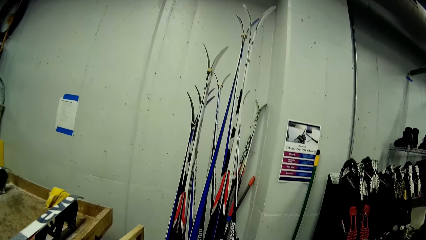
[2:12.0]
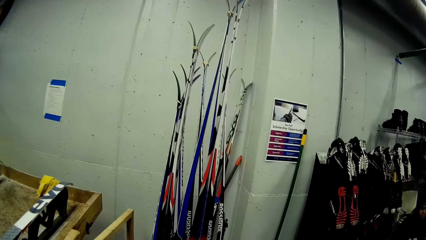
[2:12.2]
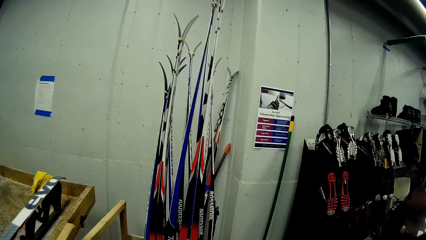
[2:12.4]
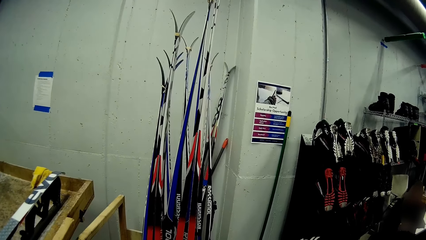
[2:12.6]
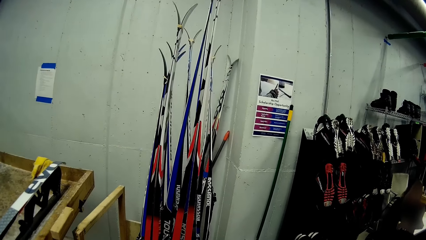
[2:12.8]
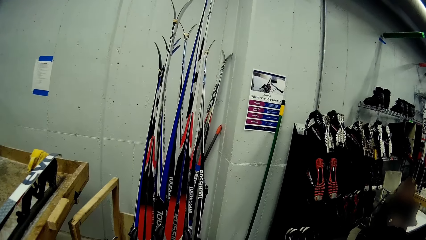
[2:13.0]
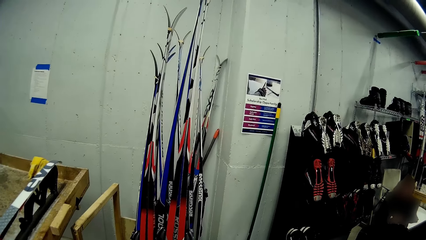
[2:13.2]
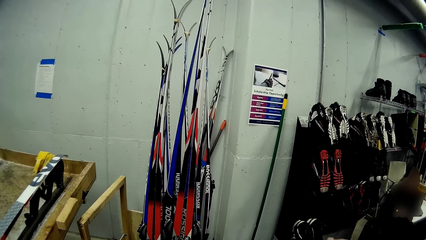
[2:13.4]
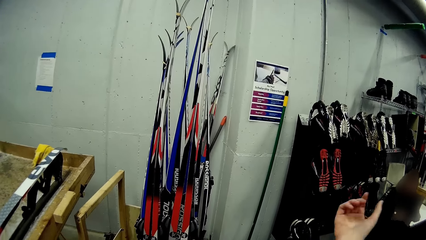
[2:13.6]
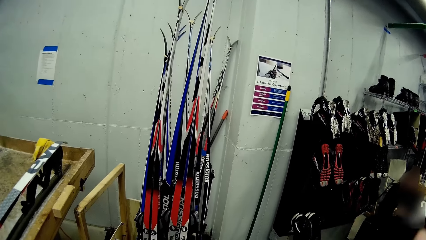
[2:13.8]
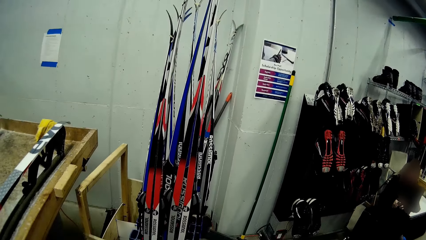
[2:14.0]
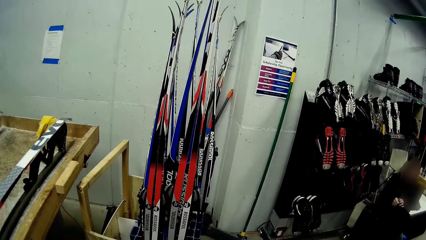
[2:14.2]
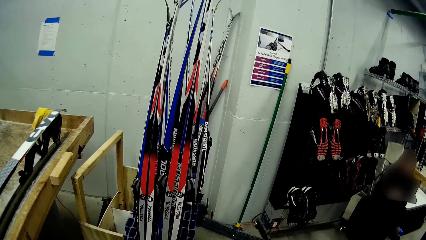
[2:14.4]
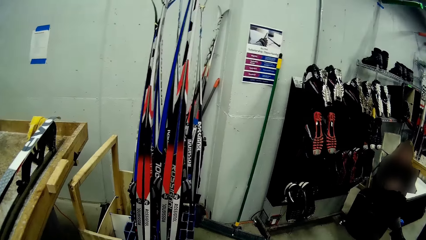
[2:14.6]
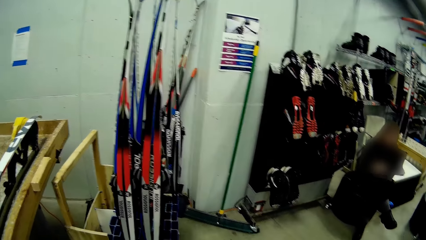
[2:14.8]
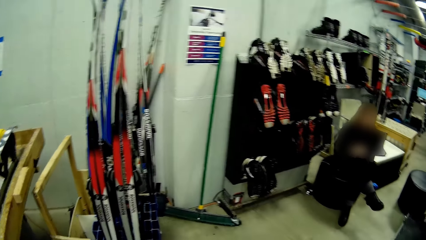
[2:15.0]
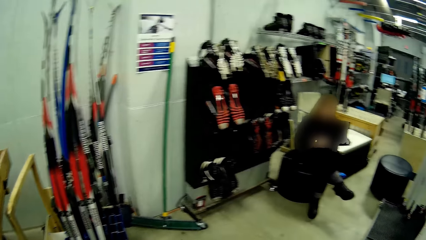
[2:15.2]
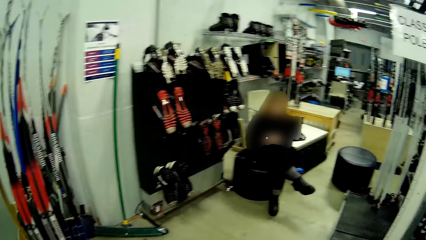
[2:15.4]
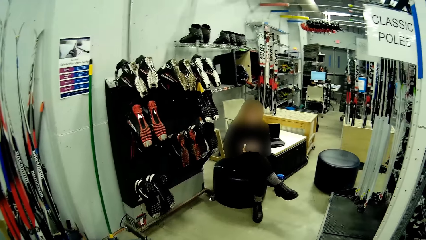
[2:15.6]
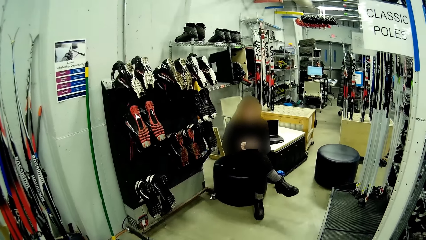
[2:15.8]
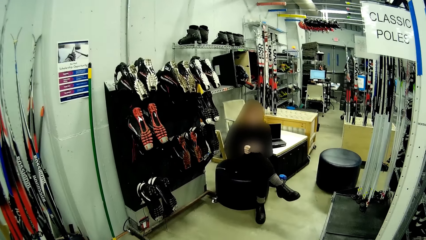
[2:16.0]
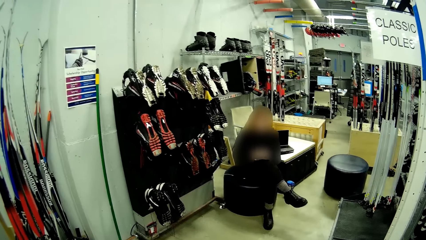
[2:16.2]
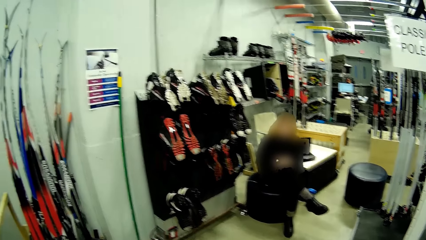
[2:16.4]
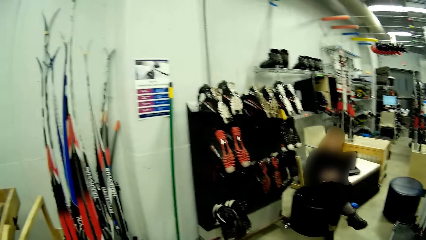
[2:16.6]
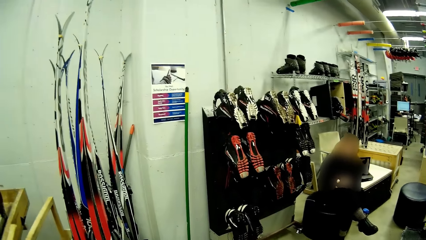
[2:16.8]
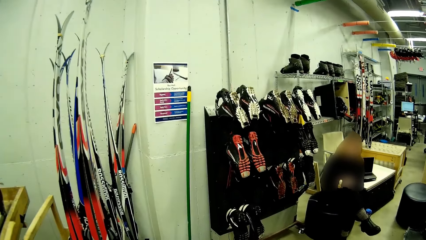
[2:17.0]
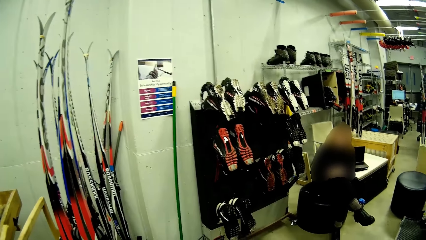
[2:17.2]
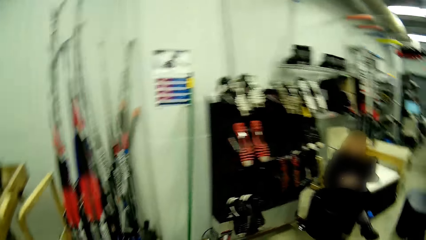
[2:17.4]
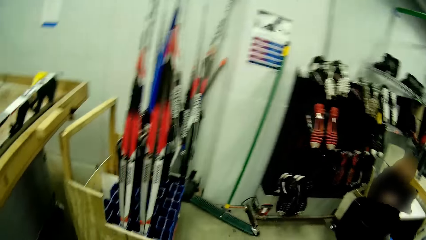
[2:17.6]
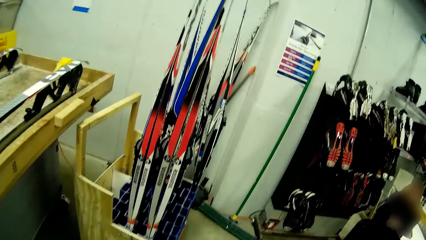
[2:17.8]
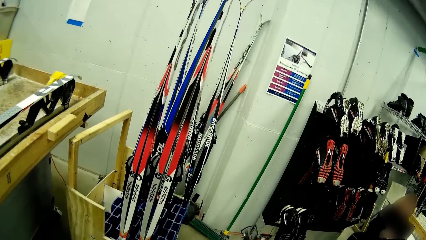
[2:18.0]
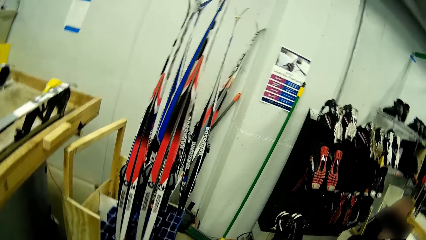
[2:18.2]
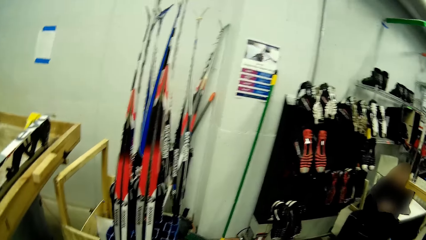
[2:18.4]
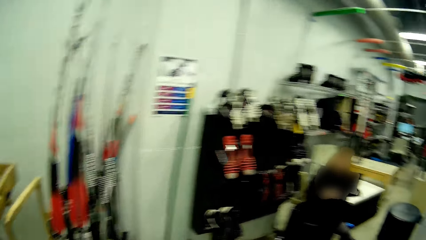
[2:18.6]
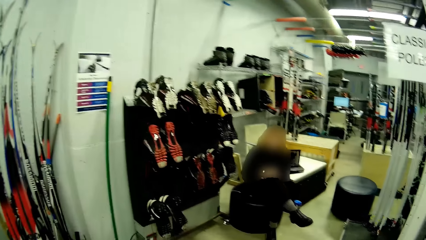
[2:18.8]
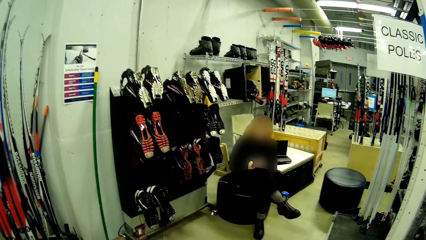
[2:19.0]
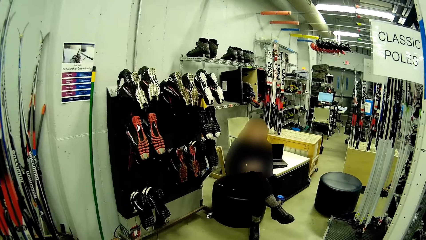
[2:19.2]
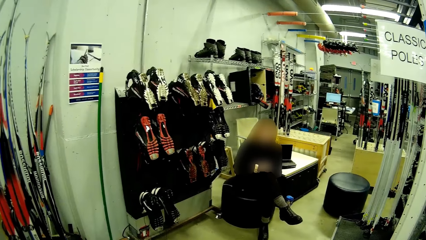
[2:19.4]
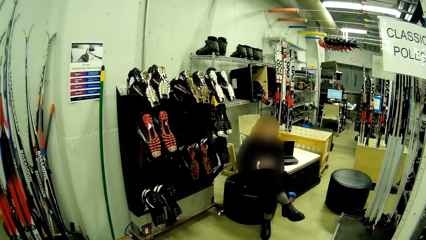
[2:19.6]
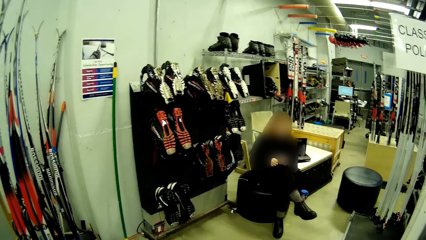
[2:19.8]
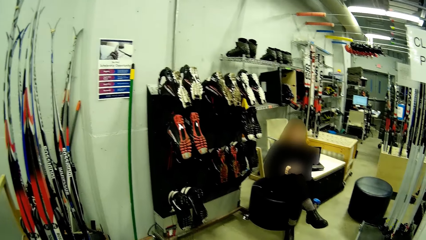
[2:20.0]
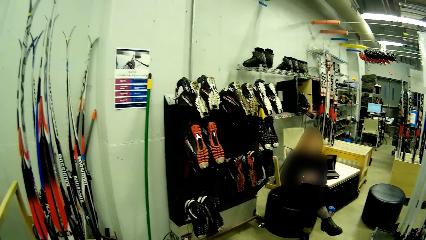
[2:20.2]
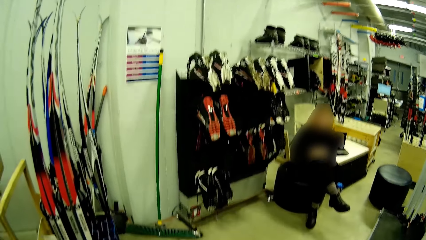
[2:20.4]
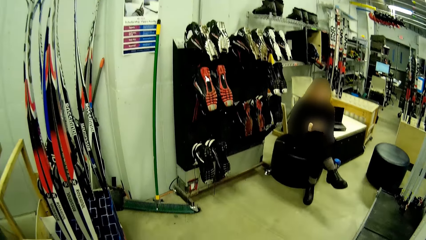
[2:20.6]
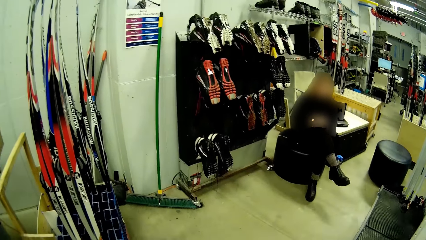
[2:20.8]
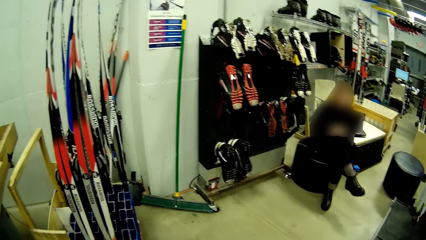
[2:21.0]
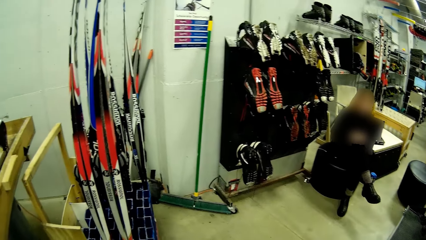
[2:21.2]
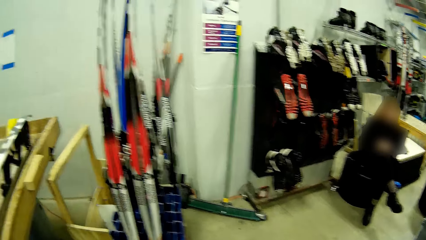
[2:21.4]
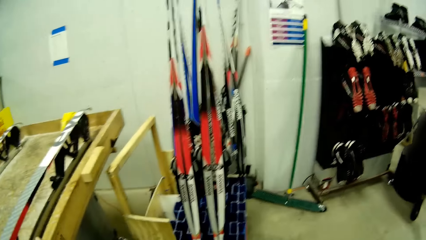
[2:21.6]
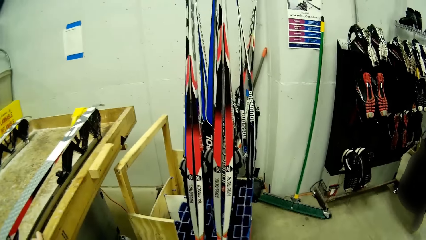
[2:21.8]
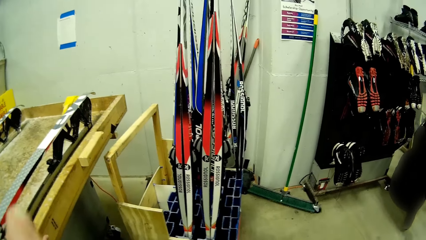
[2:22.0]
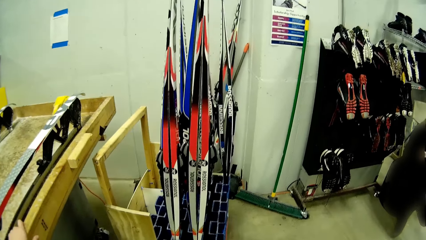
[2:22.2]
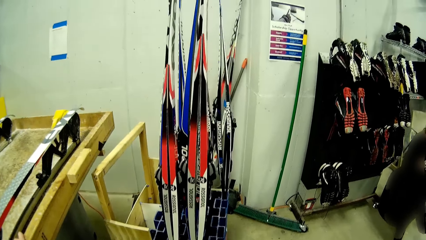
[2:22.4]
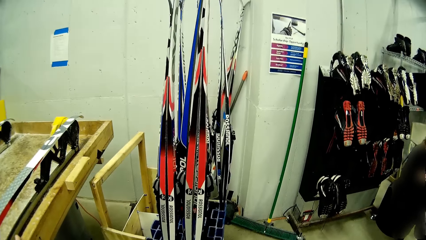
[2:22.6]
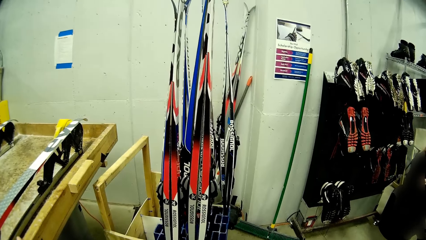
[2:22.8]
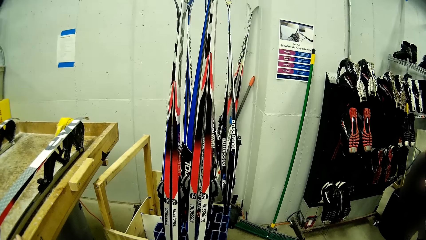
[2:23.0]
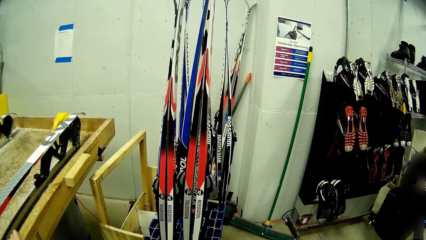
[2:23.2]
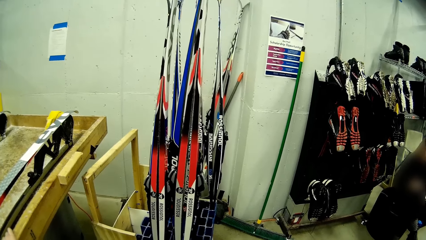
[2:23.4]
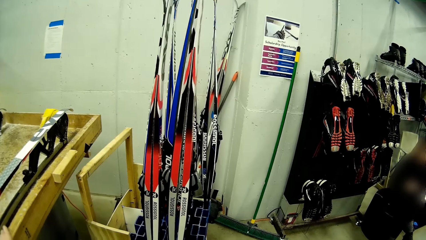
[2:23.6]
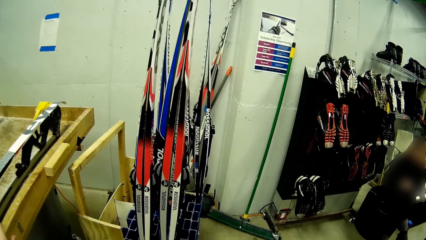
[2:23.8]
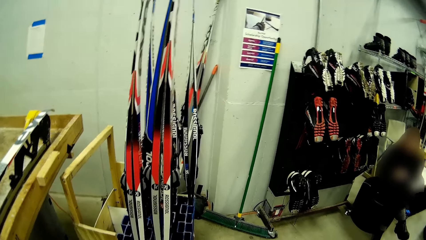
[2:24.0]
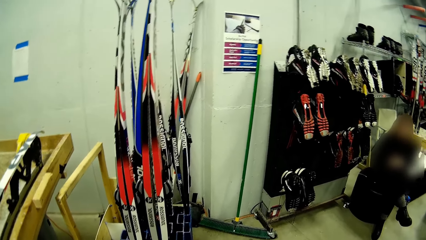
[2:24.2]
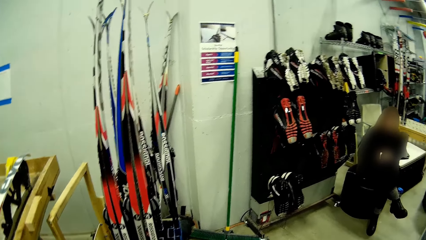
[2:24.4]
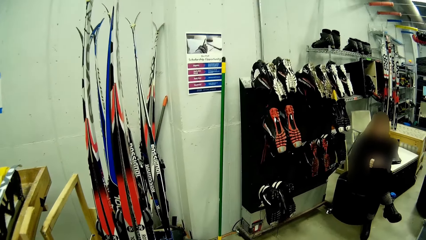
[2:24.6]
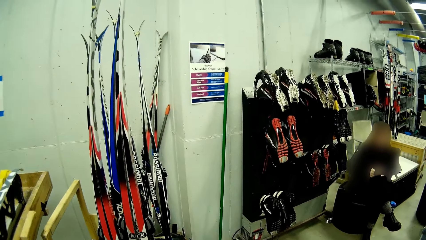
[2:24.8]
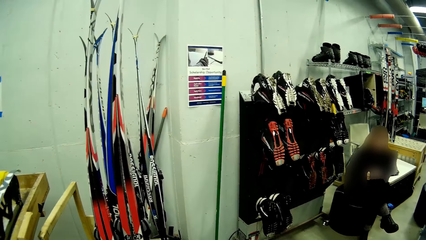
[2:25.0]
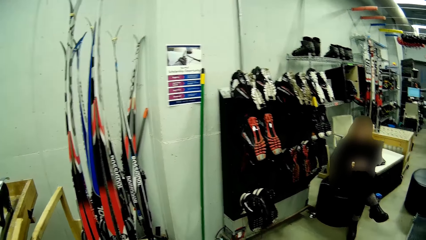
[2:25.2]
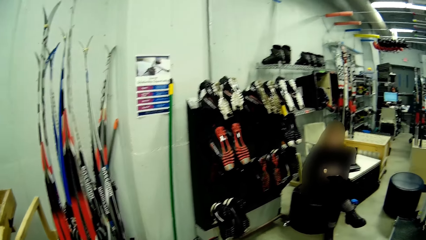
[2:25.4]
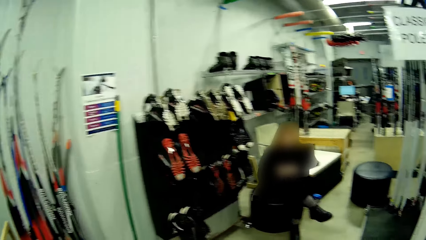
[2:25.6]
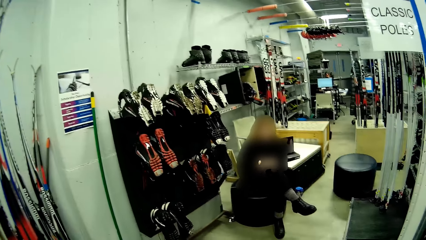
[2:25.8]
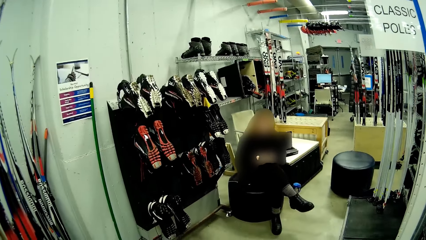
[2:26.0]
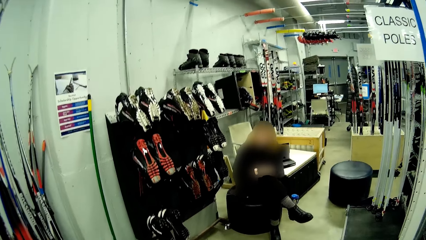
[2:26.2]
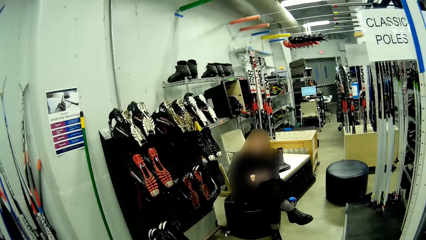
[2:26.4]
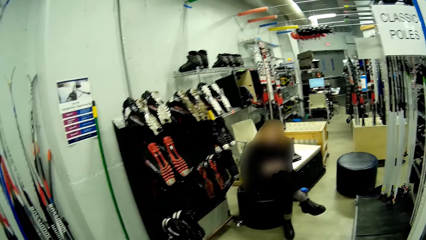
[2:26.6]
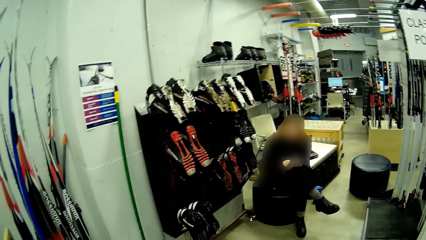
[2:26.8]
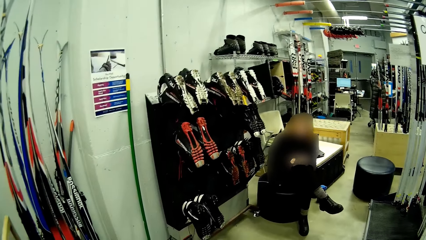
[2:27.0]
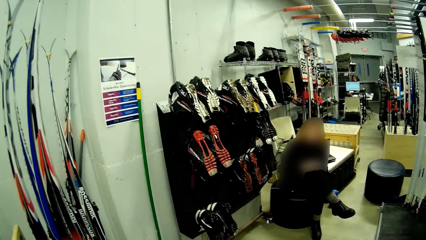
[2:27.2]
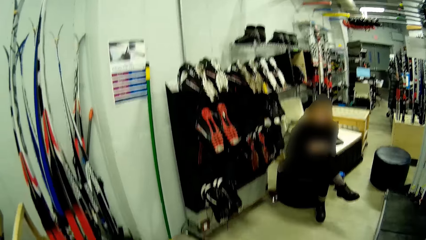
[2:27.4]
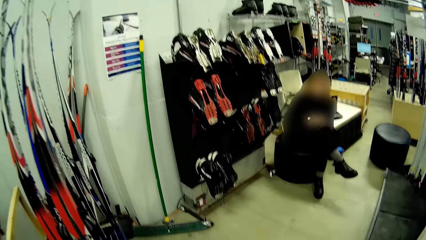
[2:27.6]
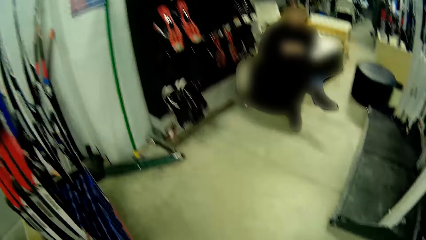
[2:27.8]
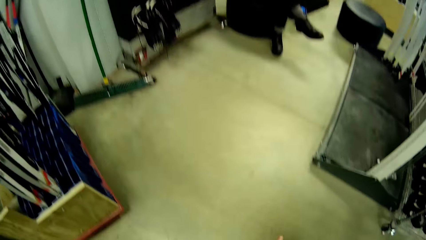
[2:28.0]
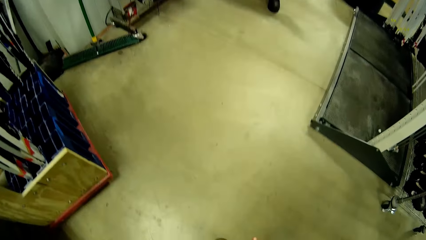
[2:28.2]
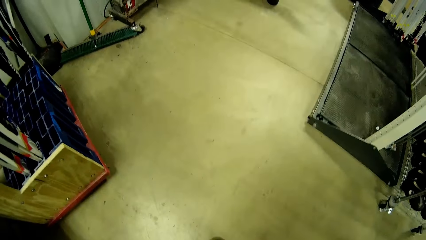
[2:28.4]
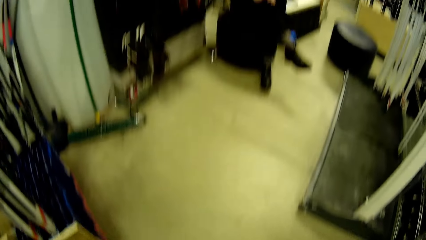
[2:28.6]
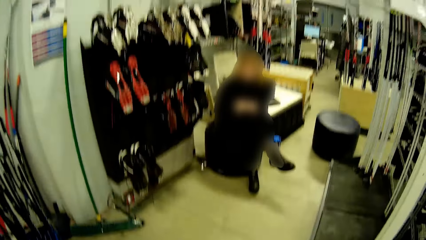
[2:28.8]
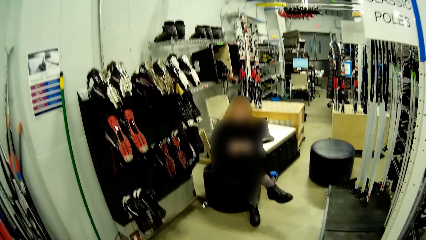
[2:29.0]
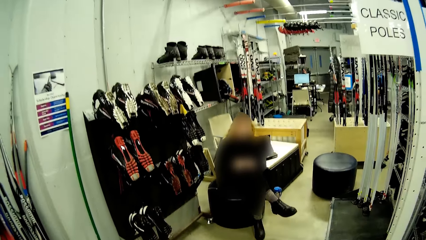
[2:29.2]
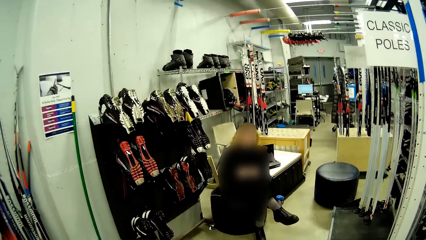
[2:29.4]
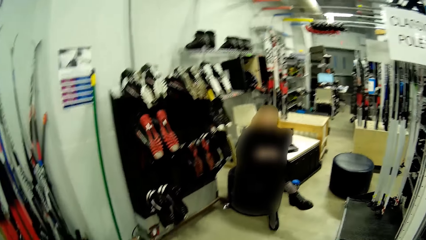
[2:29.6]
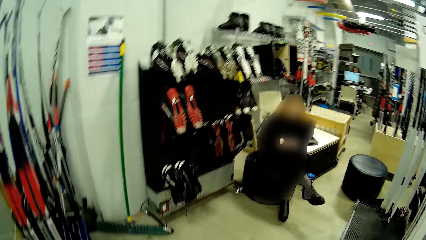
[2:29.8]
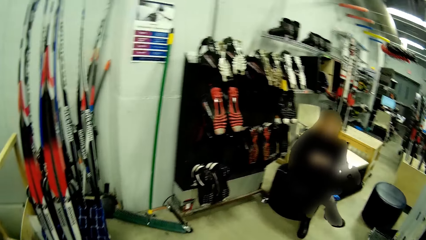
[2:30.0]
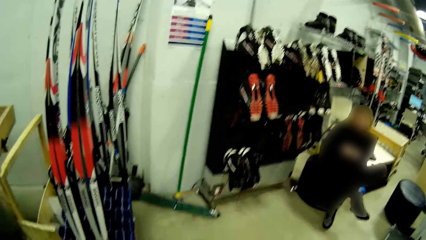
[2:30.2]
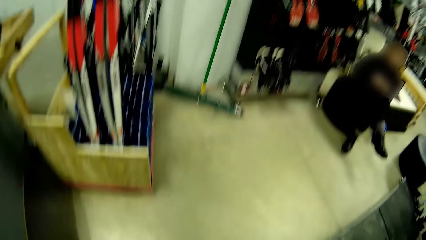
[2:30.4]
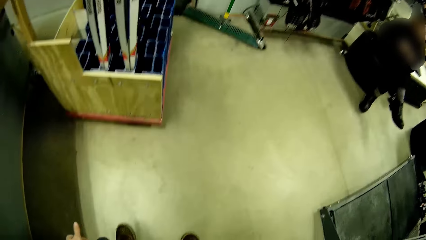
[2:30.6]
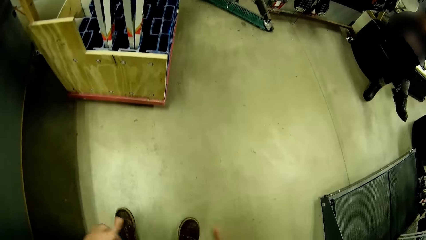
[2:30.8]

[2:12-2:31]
The camera wearer lifts a hand. They look around. They talk to a person.
